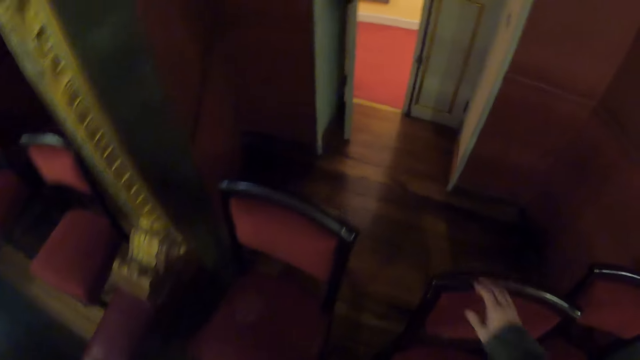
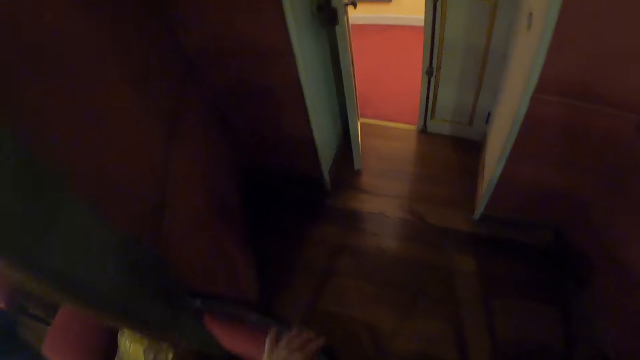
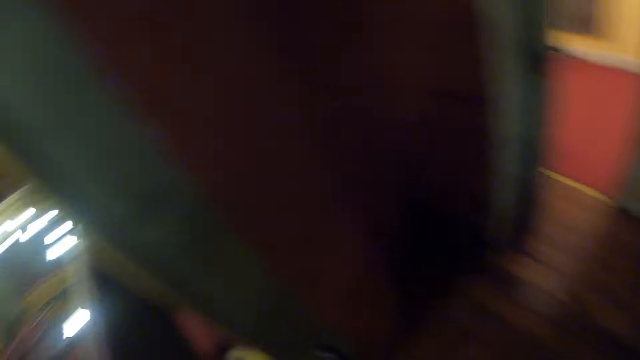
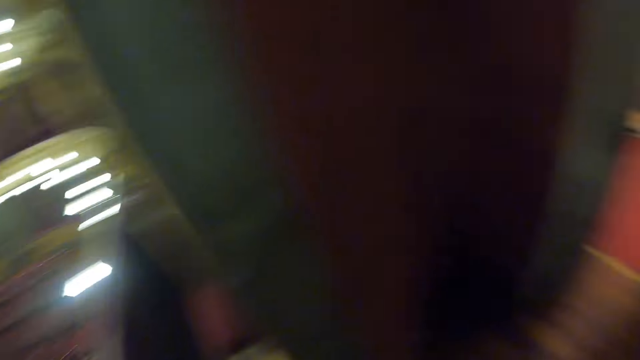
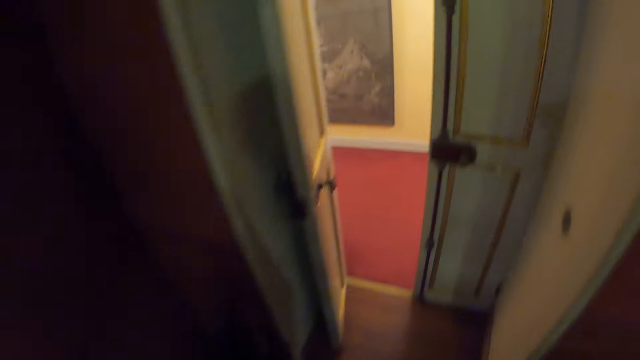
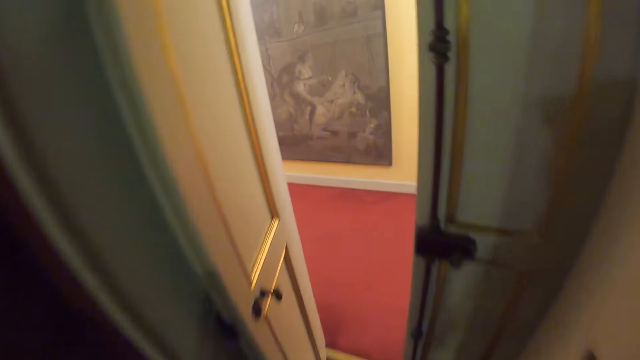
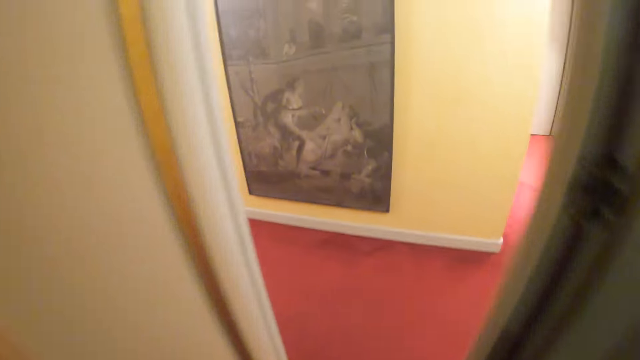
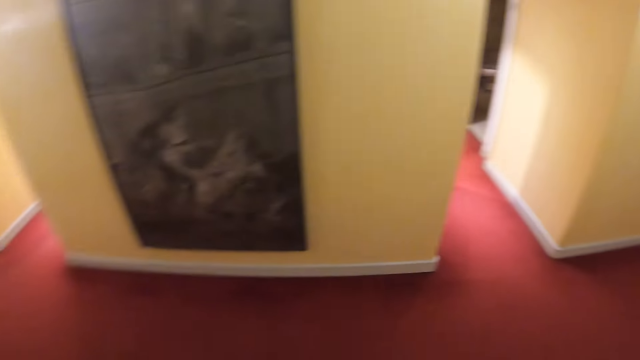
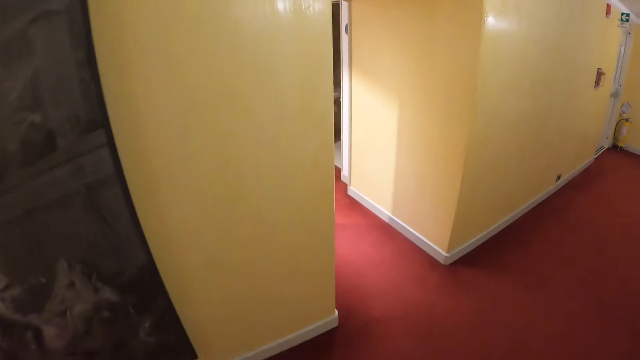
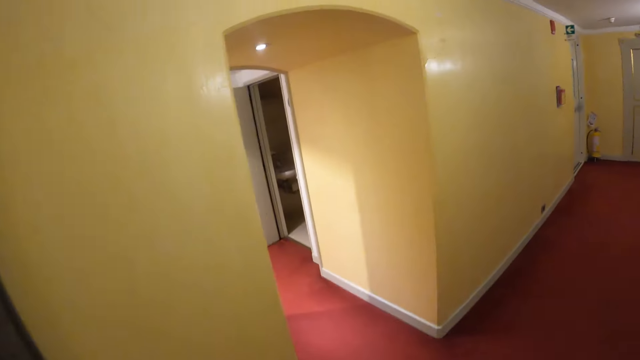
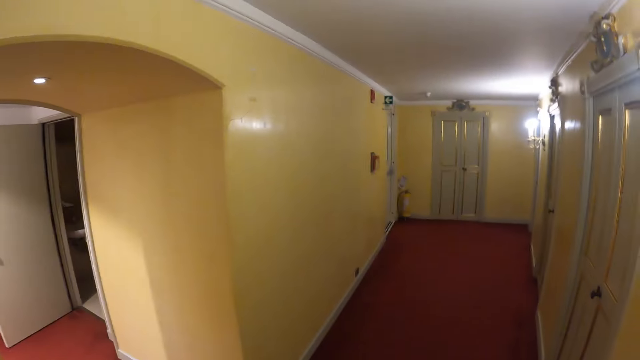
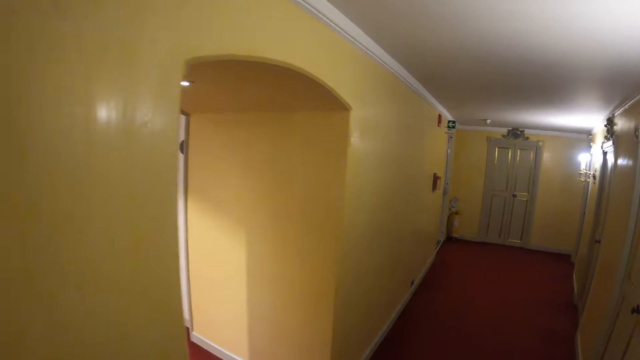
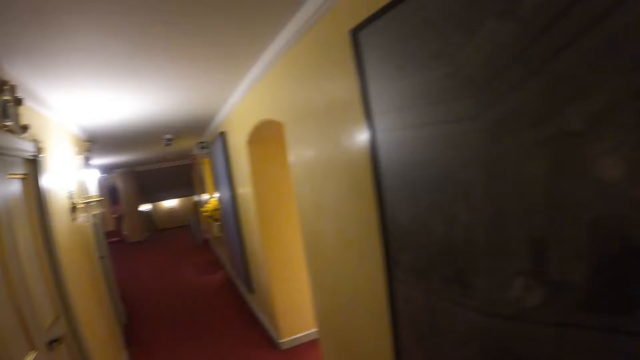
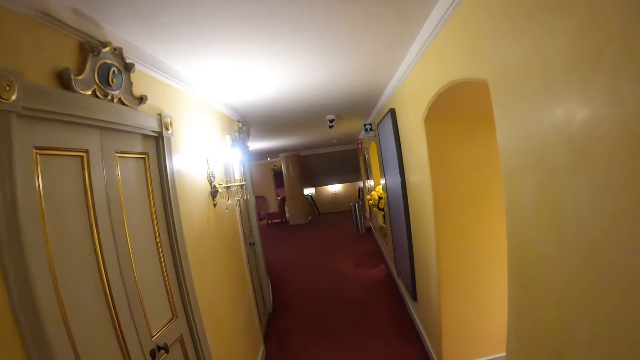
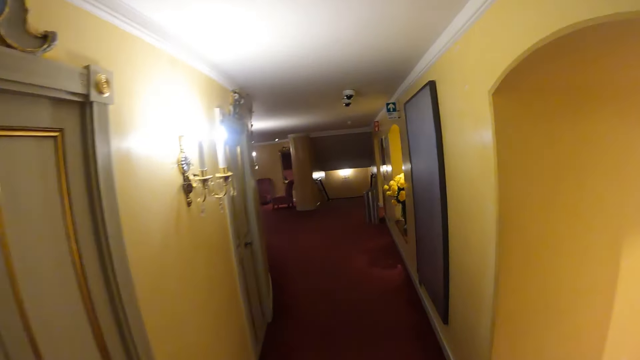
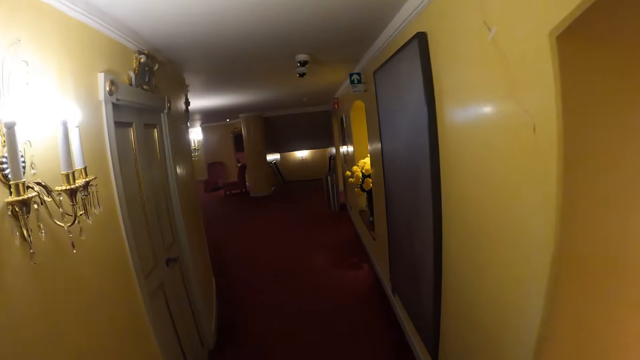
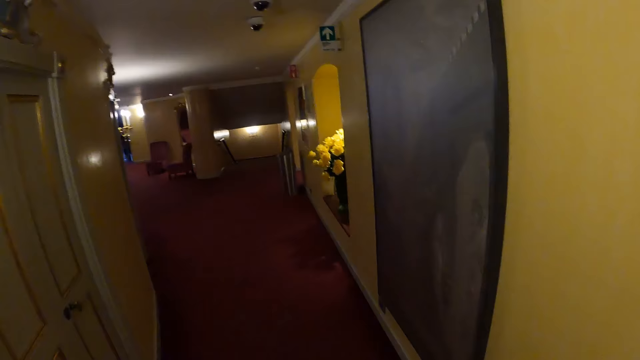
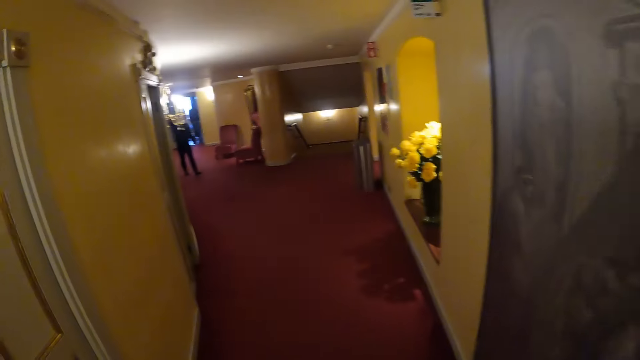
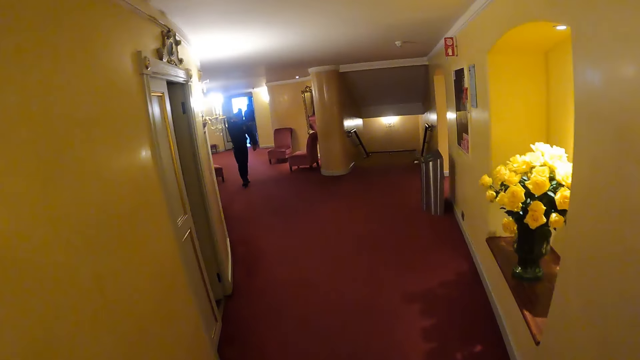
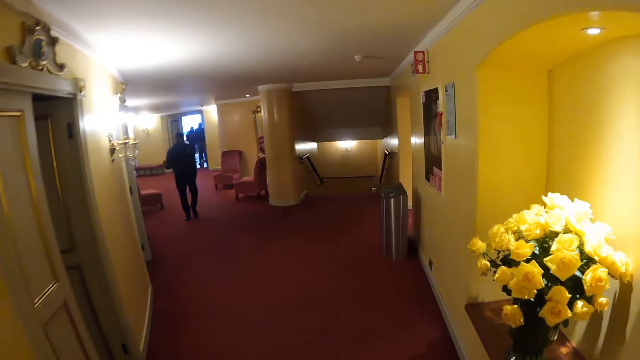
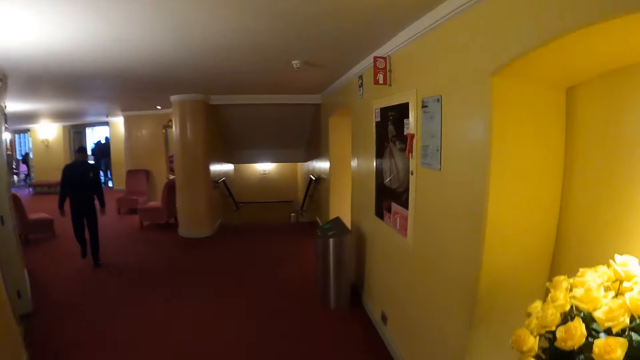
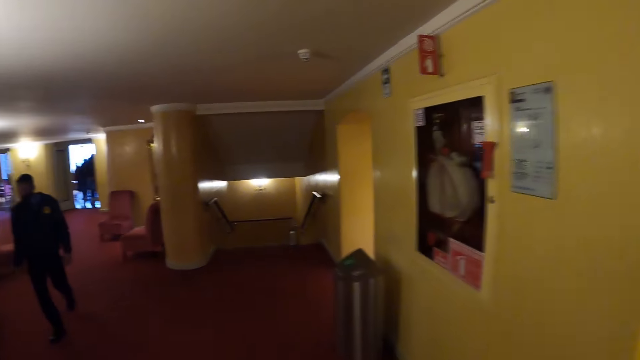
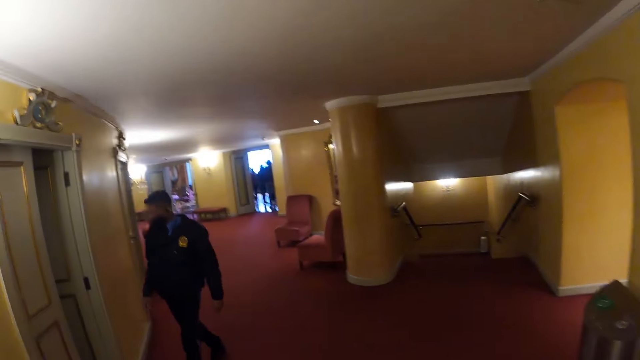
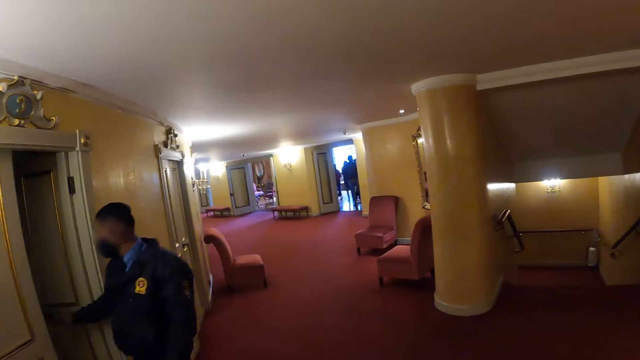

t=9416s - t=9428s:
The camera wearer walks across the theatre hallway. They look around. They walk around.

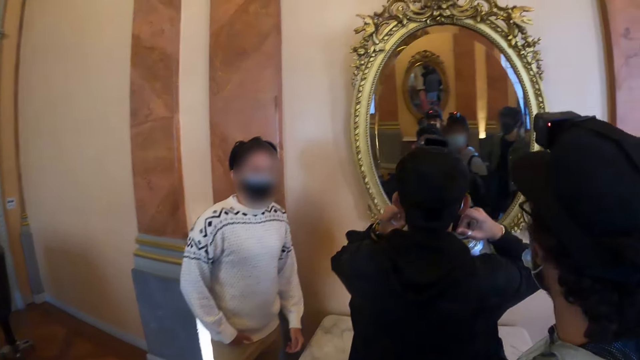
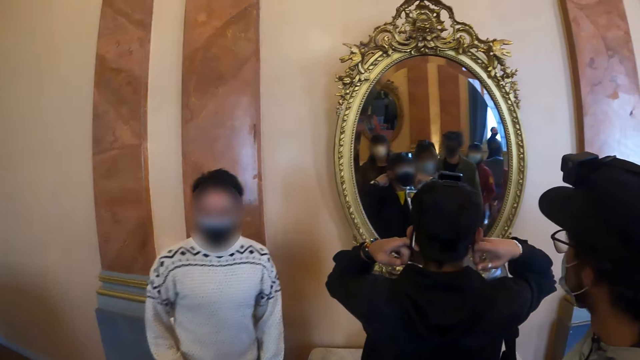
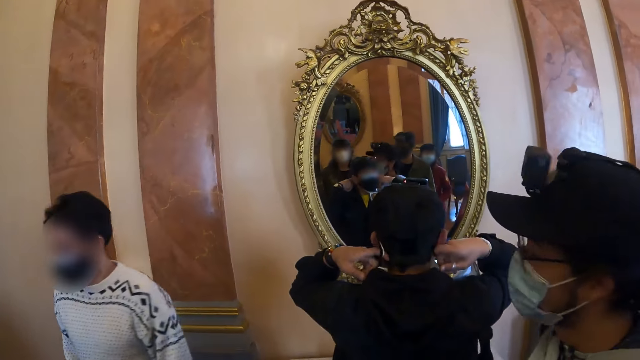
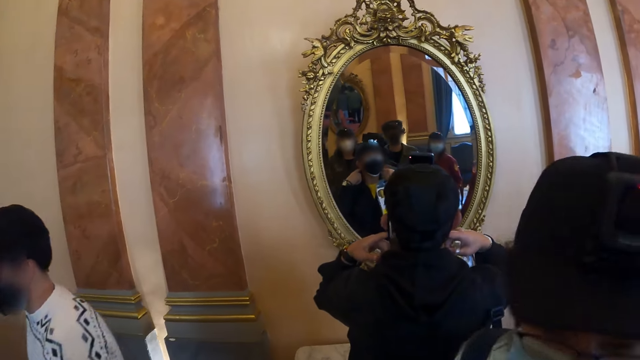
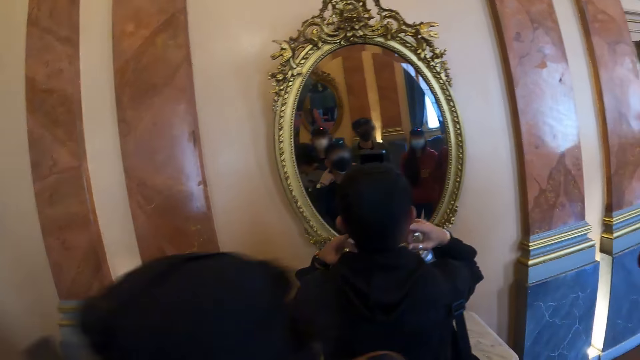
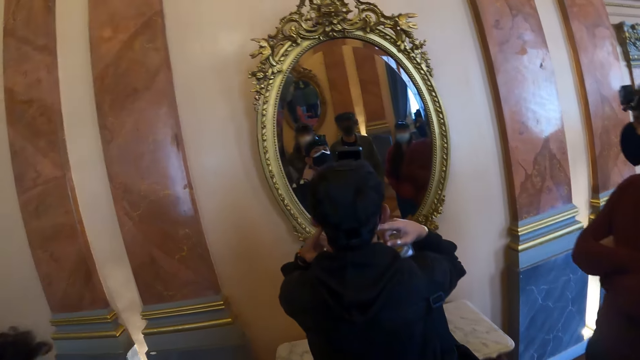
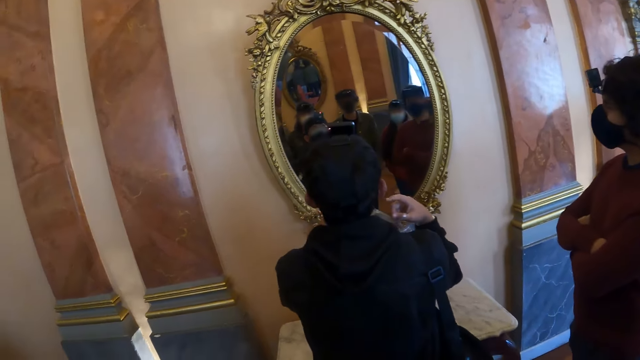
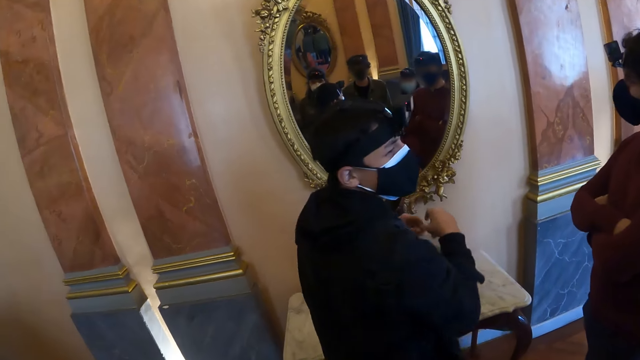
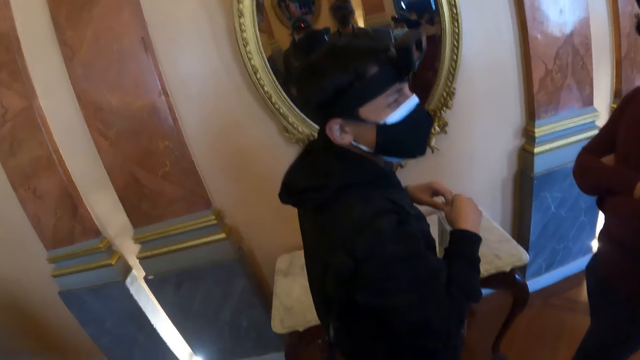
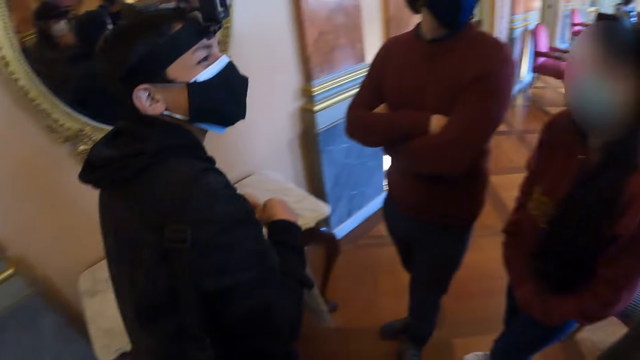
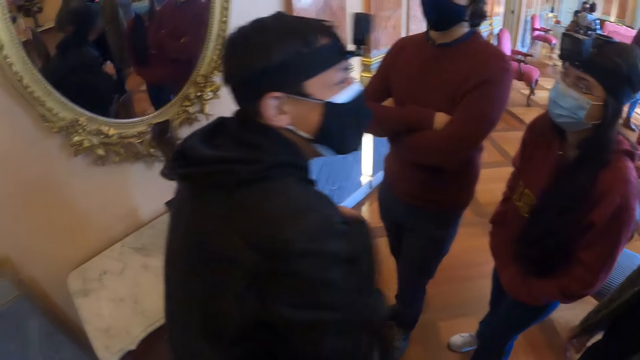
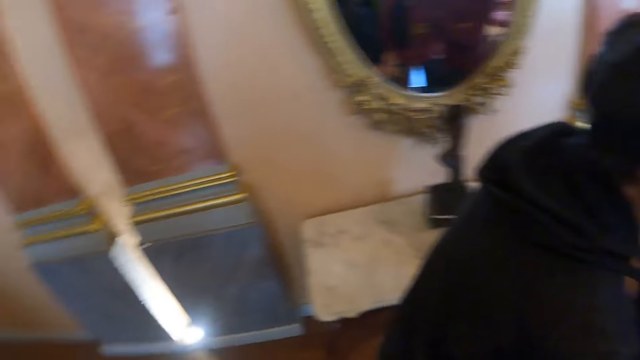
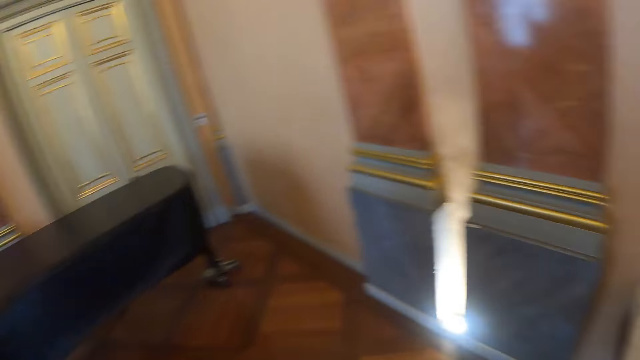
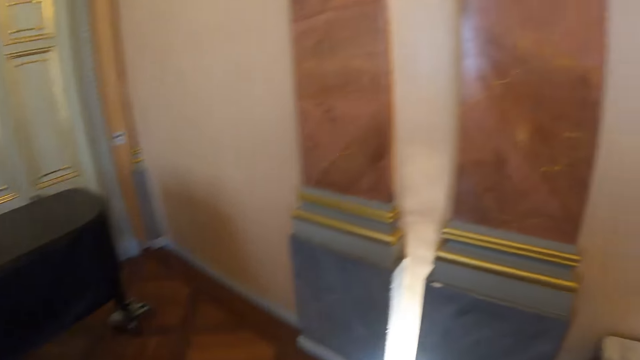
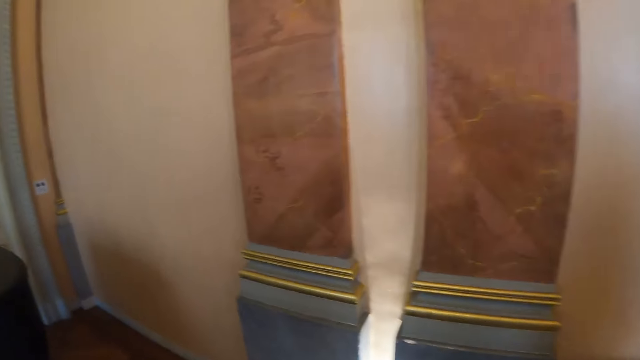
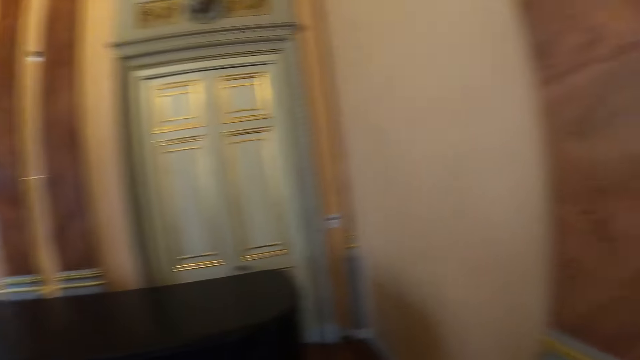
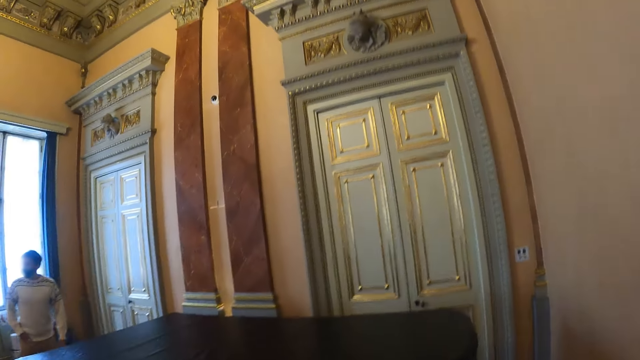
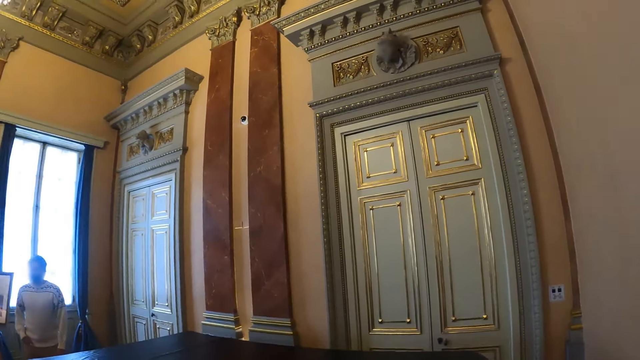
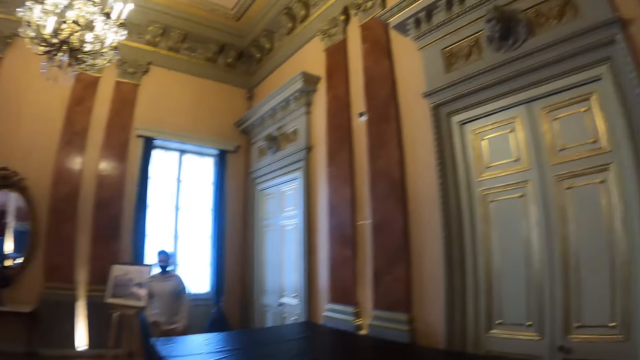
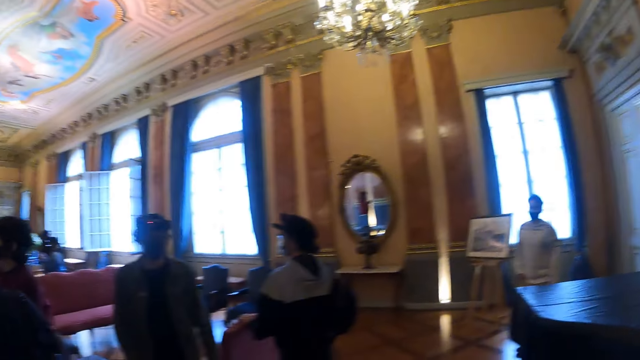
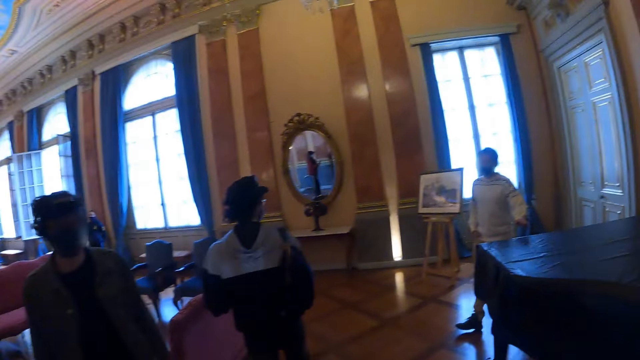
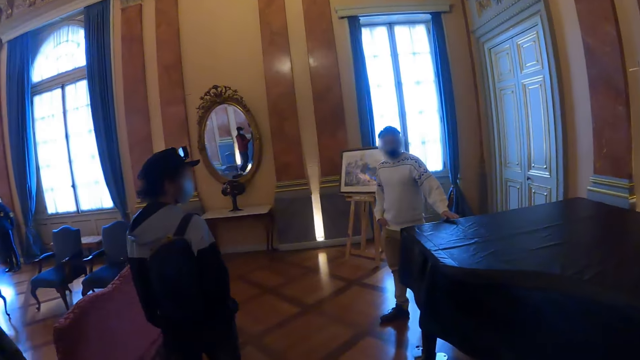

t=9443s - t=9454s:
The camera wearer looks around the theatre hallway. They look at the mirror. They walk around.
